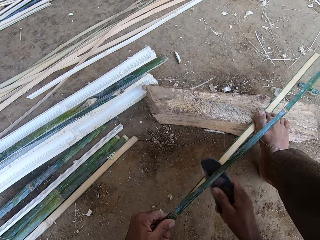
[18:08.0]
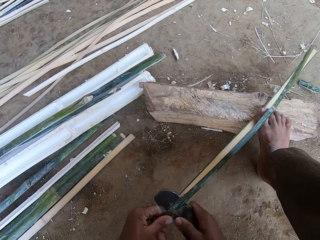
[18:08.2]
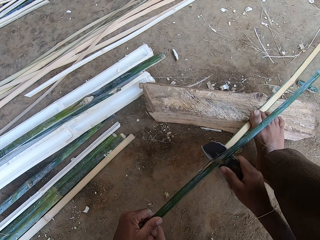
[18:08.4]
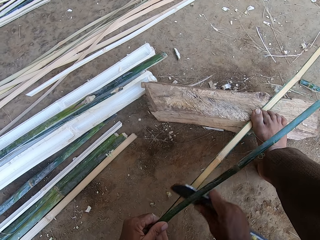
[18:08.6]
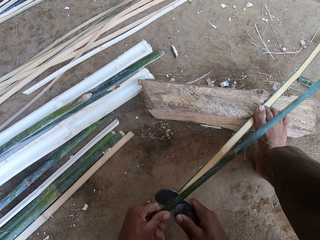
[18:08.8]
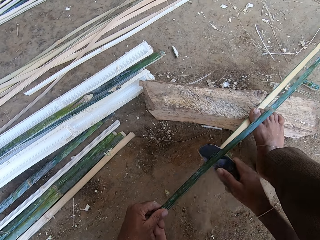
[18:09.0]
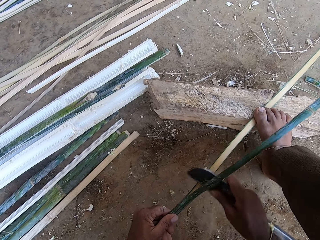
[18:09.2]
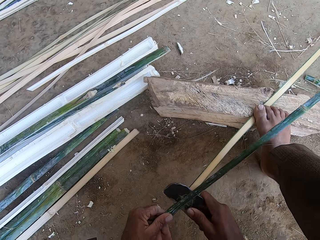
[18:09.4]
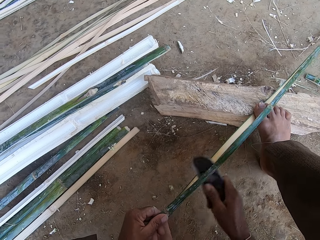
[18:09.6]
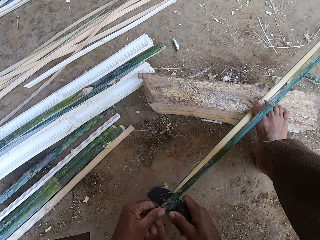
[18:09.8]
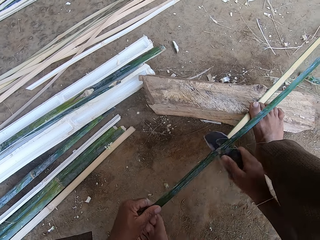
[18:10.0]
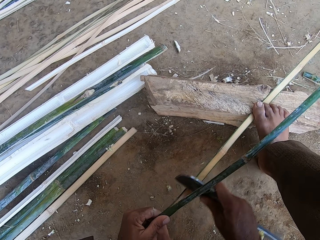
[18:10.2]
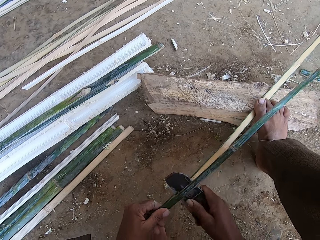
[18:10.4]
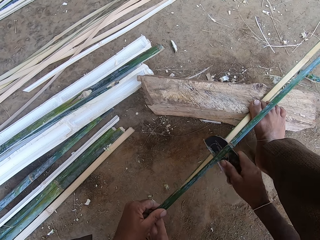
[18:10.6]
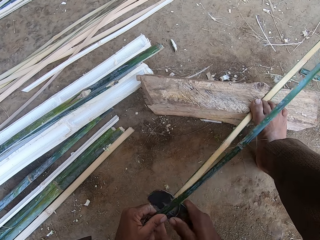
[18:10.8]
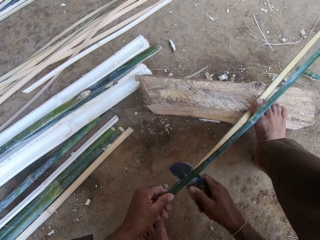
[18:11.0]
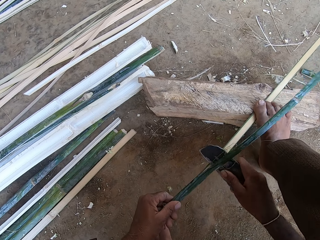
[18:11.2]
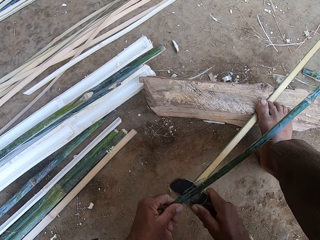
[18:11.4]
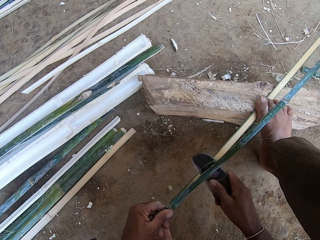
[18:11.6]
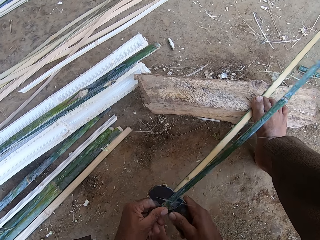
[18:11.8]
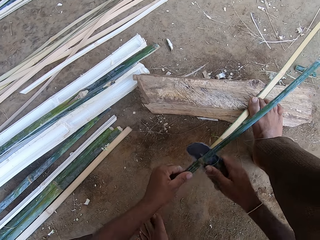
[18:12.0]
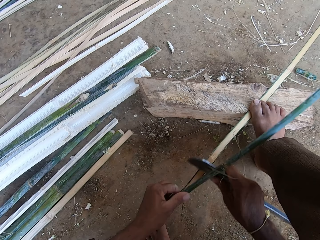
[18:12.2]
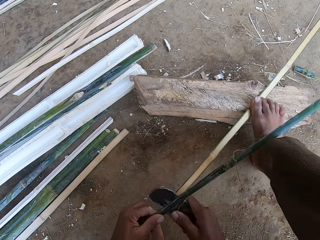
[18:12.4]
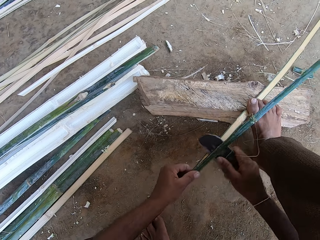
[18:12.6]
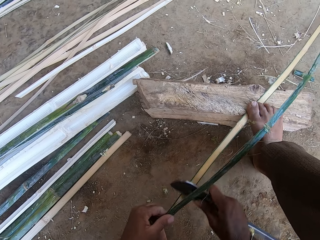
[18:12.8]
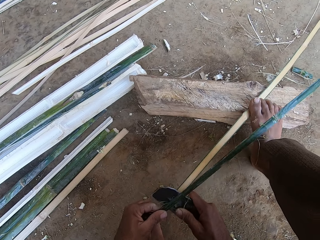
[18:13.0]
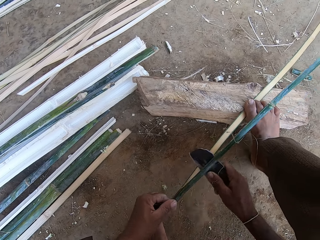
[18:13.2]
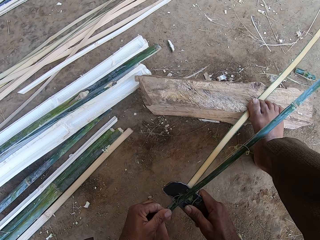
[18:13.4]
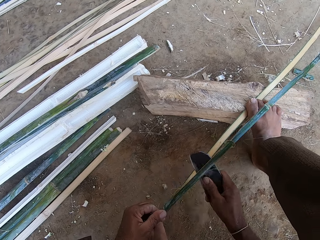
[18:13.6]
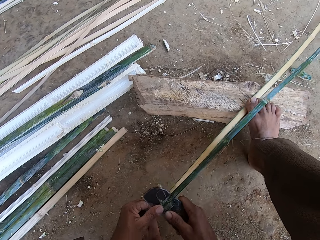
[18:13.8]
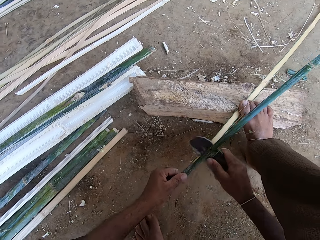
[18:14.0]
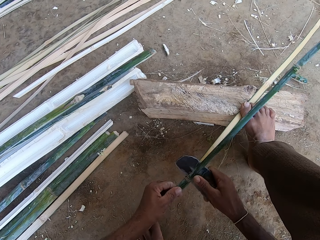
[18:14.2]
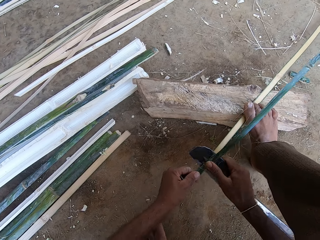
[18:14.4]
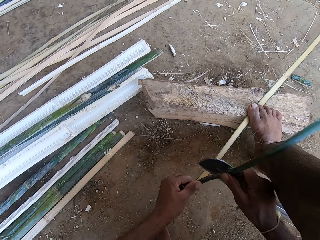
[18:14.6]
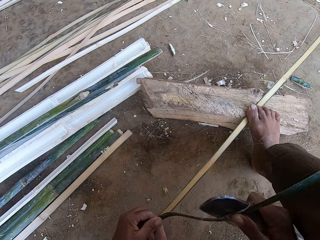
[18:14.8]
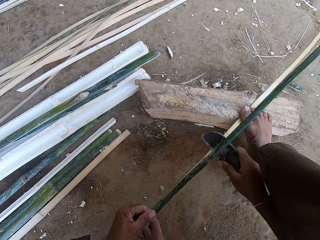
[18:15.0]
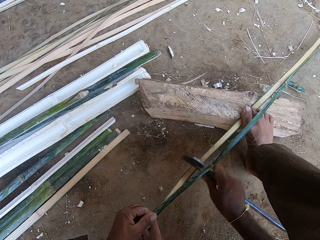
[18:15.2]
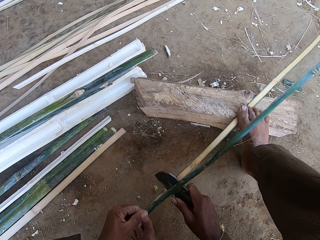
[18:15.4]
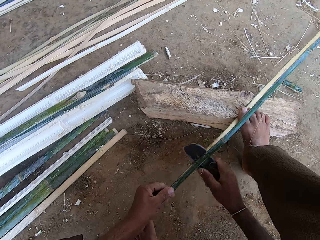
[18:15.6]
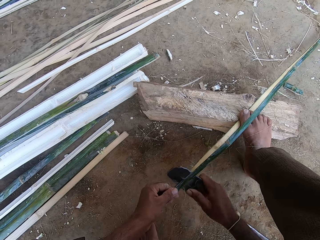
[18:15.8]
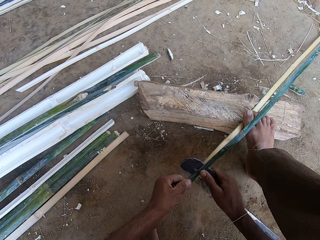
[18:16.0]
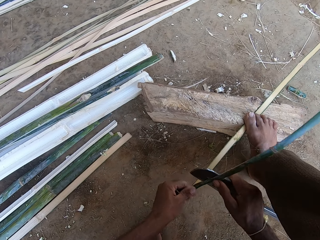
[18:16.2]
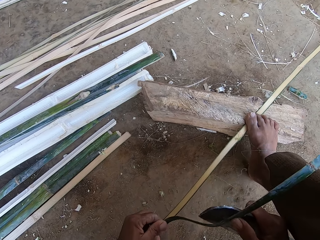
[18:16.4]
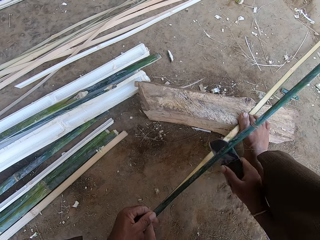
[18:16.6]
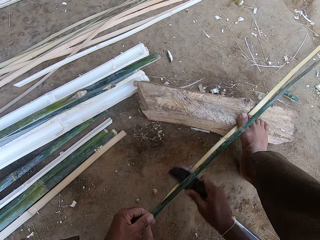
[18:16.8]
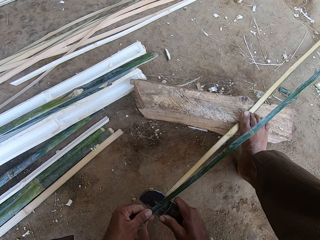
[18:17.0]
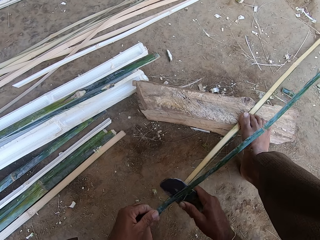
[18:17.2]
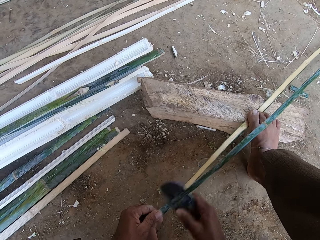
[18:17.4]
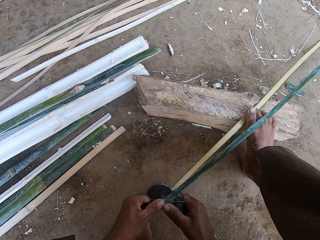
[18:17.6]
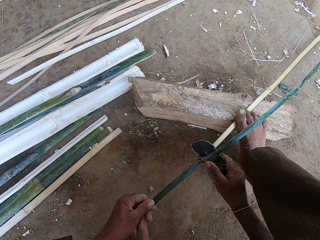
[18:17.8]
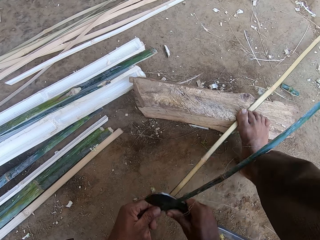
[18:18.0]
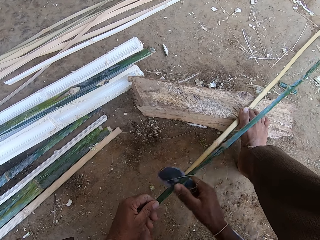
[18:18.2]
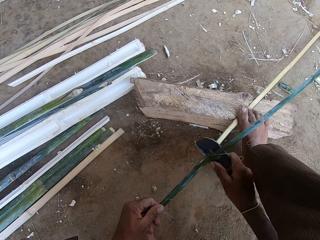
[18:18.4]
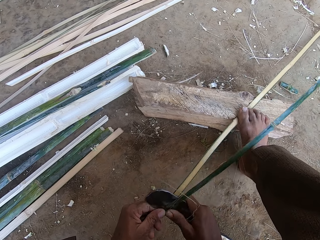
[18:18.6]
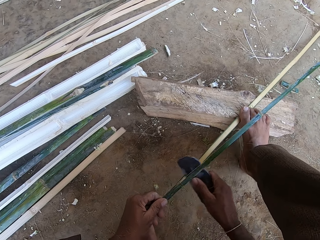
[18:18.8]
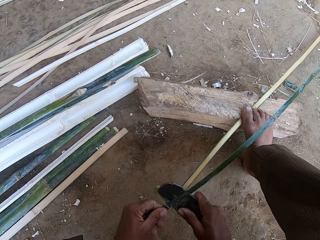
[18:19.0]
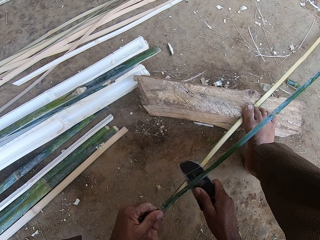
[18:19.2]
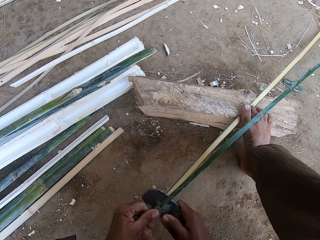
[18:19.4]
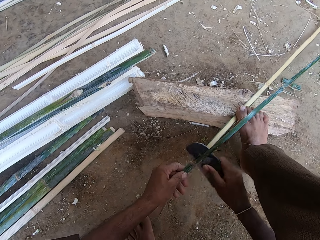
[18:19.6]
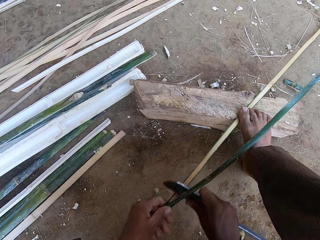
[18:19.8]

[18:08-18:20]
The camera wearer cuts the stick with the blade. They step on the stick with the right foot. They cut the stick with the blade.

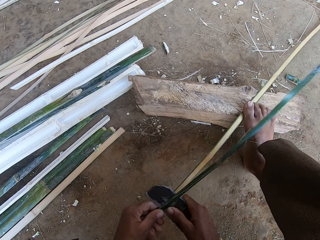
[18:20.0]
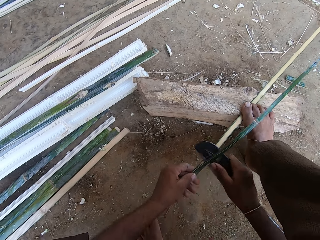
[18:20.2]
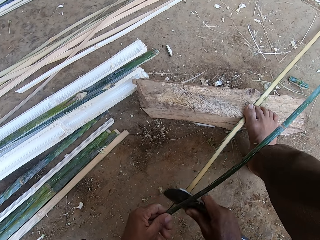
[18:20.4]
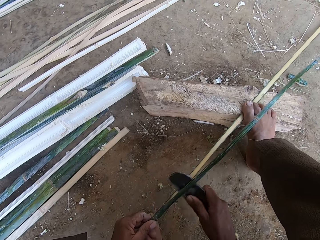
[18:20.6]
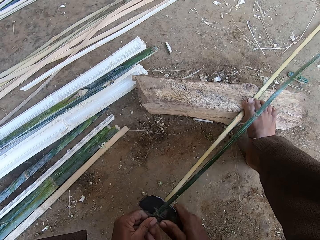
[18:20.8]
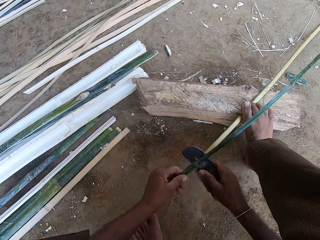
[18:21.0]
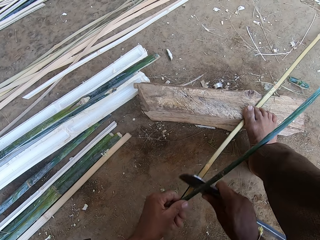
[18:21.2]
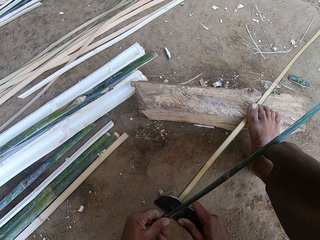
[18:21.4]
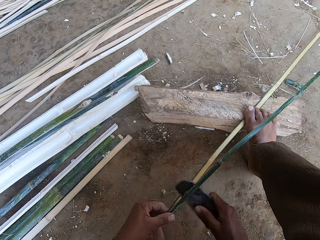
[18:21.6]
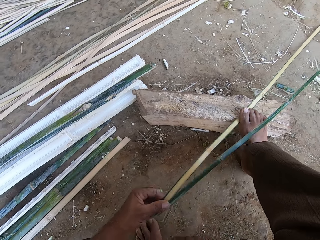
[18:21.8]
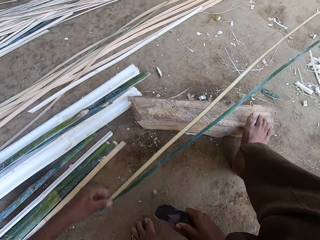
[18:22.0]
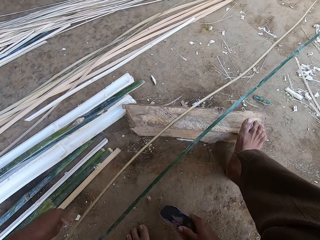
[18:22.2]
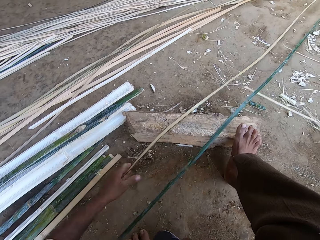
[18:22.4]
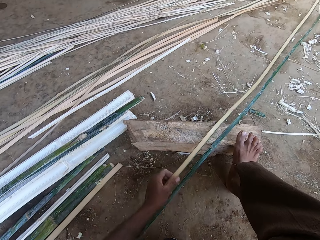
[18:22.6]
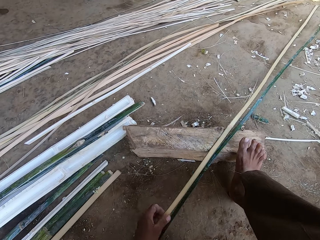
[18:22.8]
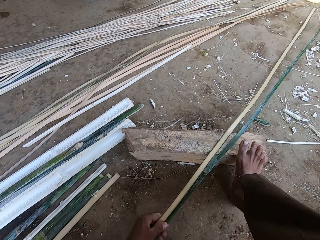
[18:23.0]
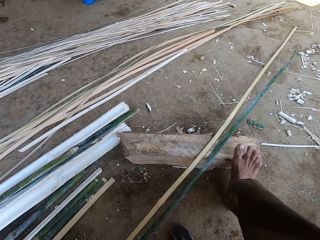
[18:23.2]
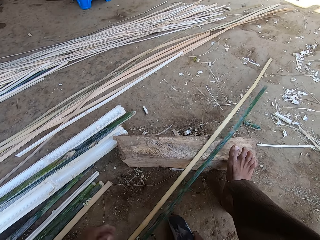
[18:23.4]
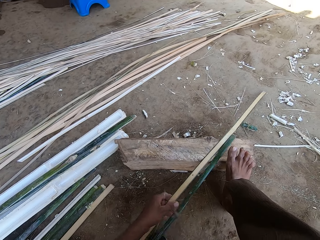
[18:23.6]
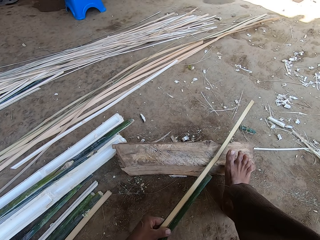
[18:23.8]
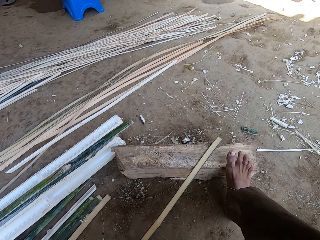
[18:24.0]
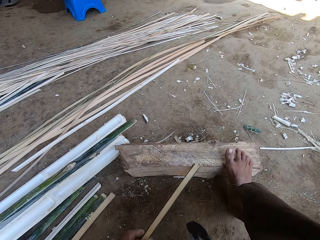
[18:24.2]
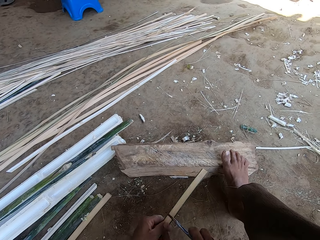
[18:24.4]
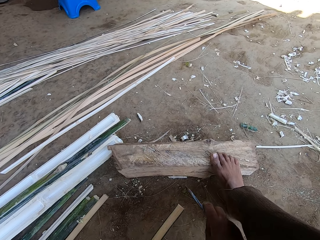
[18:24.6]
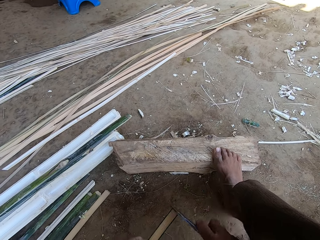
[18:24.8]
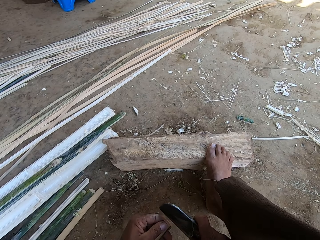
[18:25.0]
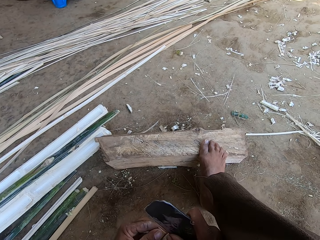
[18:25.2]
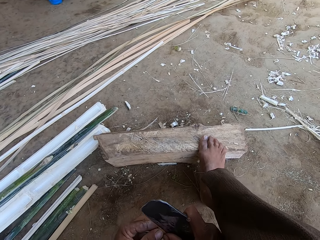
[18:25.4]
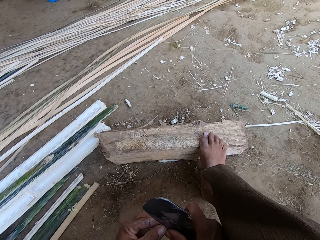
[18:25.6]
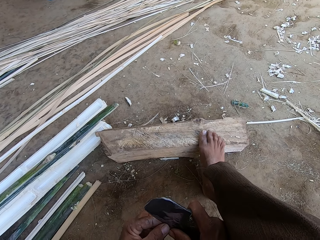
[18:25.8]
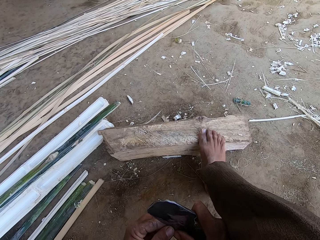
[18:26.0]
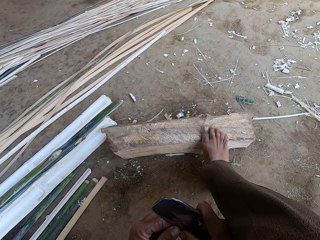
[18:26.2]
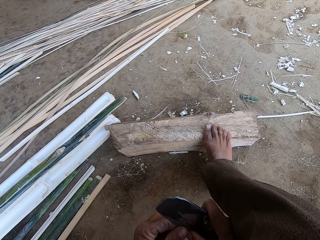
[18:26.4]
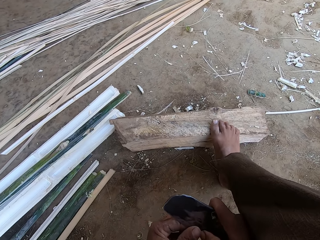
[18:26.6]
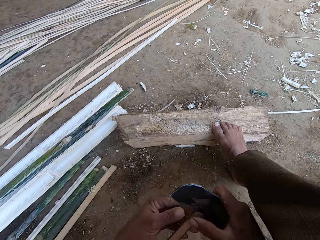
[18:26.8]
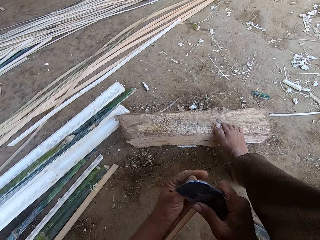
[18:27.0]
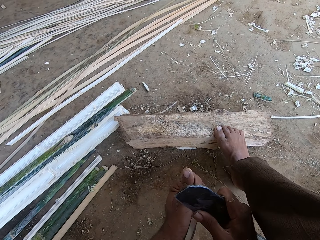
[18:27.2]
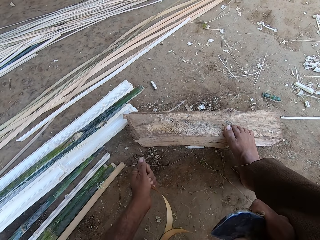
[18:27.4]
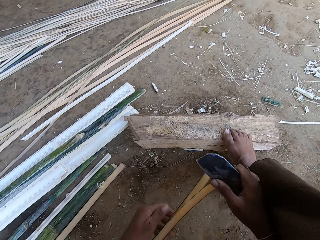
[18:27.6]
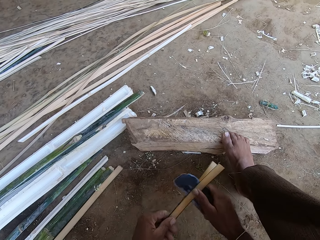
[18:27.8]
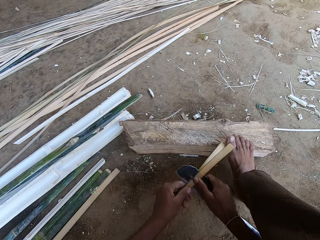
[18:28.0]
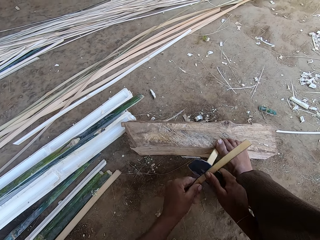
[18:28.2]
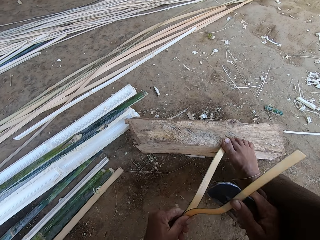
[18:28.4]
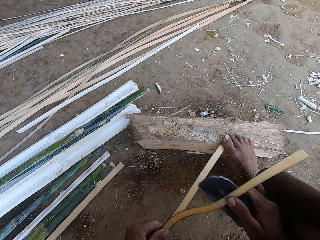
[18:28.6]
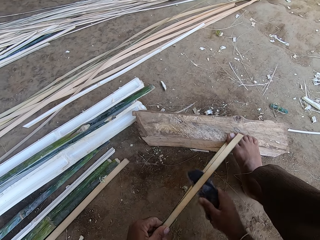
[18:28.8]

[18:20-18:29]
The camera wearer holds the basket weaving plant on the left hand. They pull the bamboo. They move the basket weaving plant. They hold a machete on top of the basket weaving plant. They separate the basket weaving plant. They cut the basket weaving plant with the machete.
